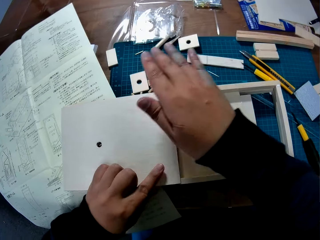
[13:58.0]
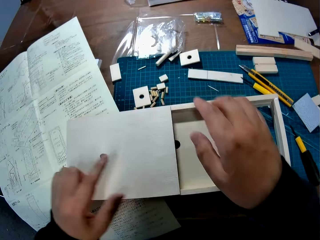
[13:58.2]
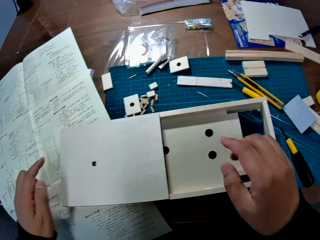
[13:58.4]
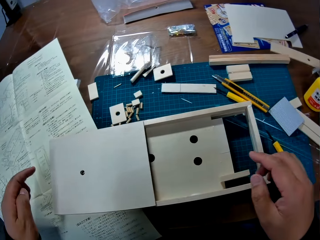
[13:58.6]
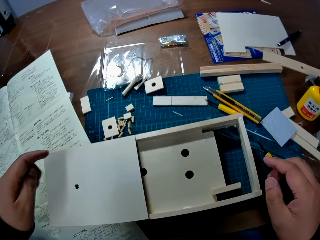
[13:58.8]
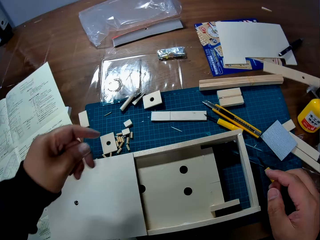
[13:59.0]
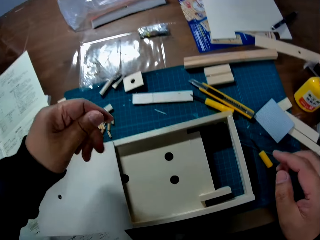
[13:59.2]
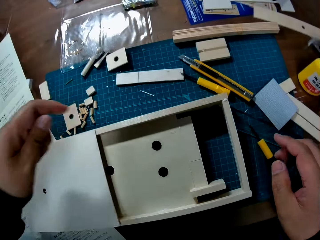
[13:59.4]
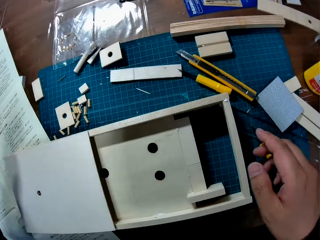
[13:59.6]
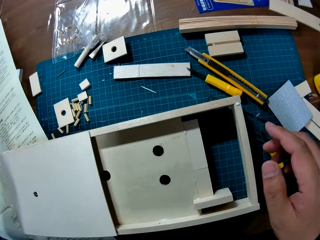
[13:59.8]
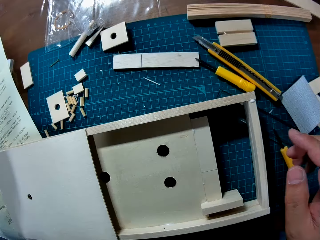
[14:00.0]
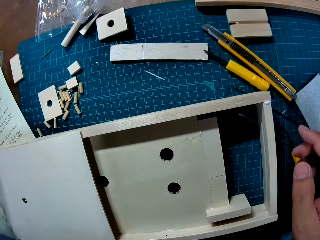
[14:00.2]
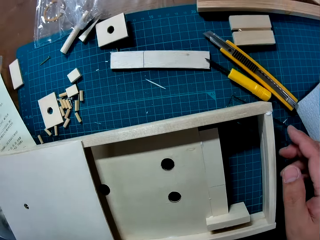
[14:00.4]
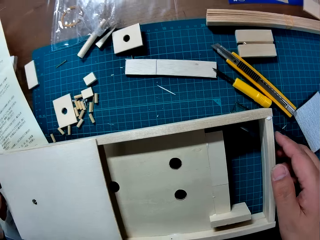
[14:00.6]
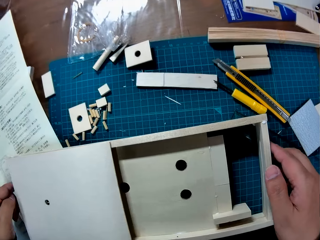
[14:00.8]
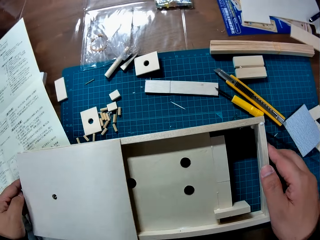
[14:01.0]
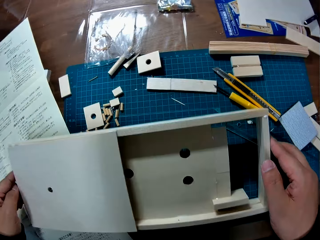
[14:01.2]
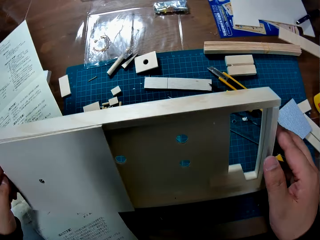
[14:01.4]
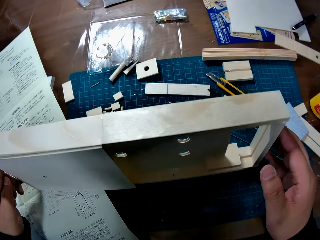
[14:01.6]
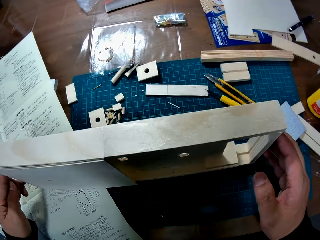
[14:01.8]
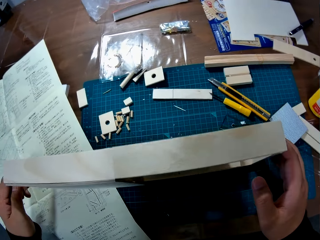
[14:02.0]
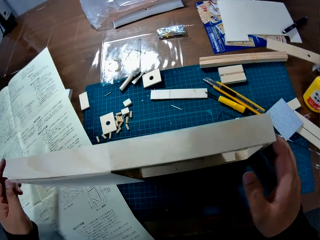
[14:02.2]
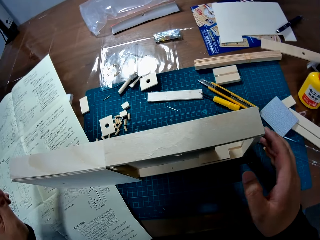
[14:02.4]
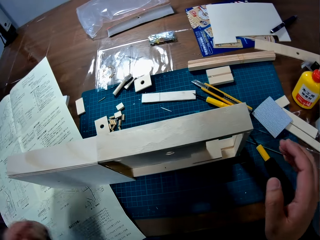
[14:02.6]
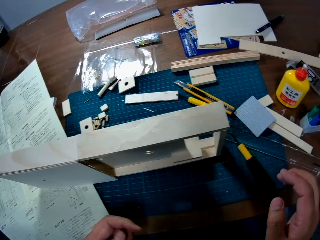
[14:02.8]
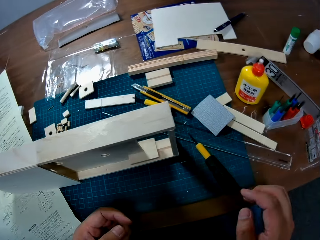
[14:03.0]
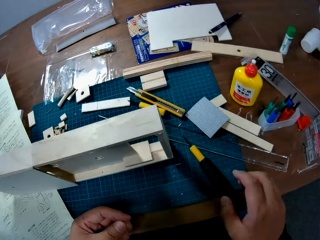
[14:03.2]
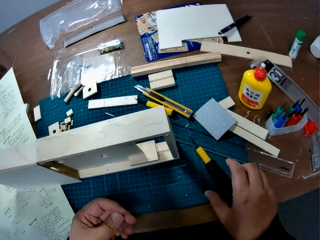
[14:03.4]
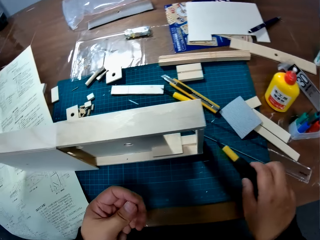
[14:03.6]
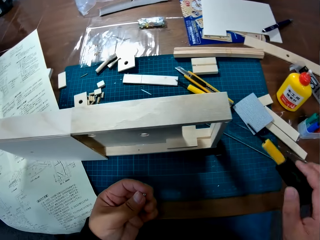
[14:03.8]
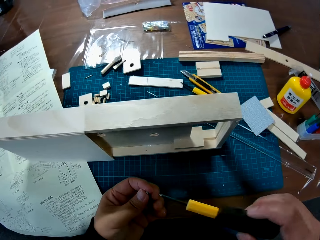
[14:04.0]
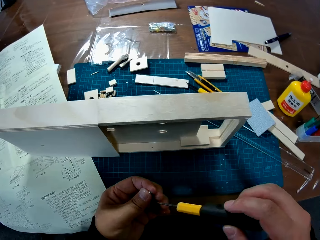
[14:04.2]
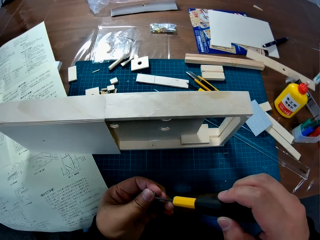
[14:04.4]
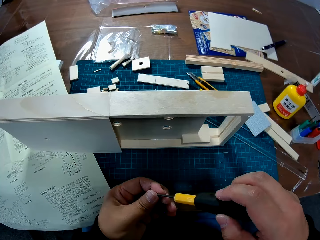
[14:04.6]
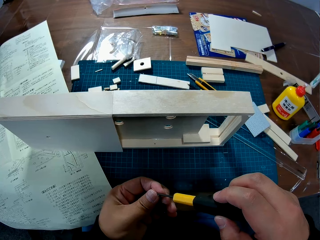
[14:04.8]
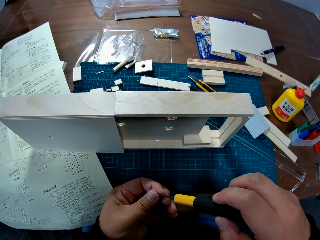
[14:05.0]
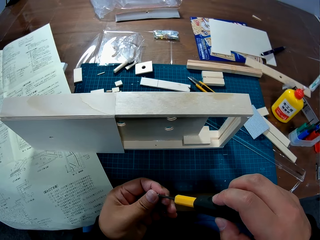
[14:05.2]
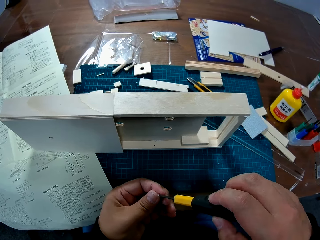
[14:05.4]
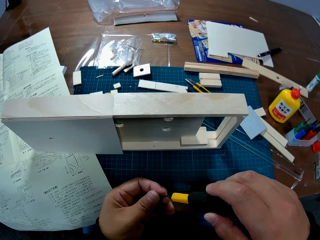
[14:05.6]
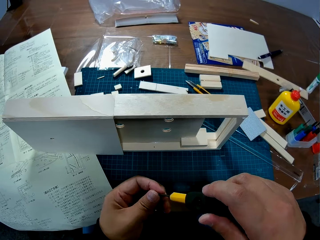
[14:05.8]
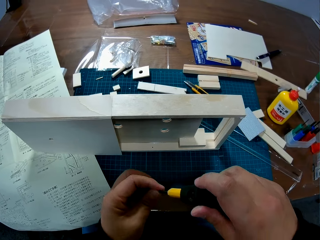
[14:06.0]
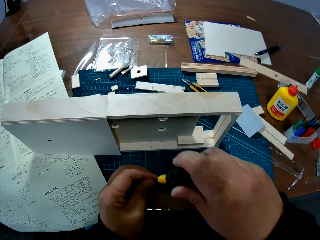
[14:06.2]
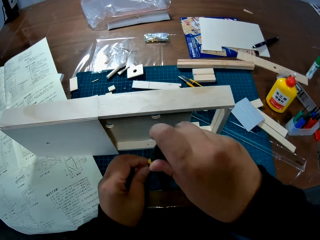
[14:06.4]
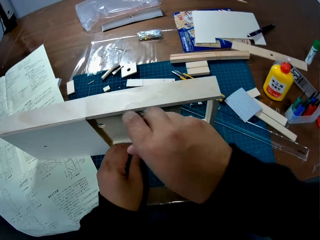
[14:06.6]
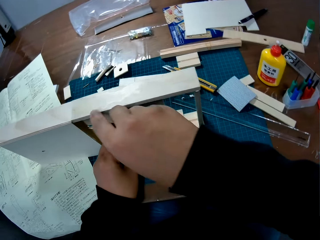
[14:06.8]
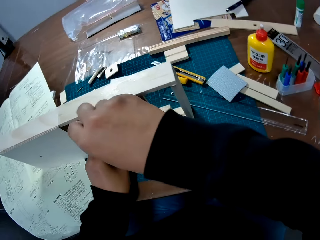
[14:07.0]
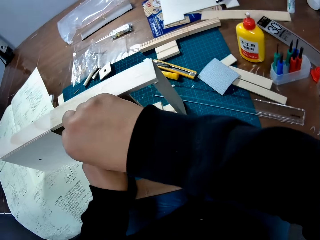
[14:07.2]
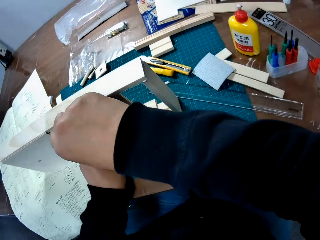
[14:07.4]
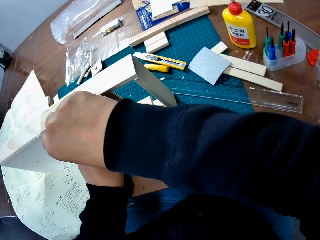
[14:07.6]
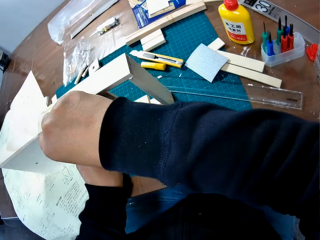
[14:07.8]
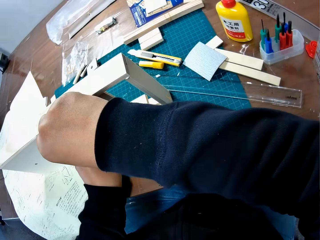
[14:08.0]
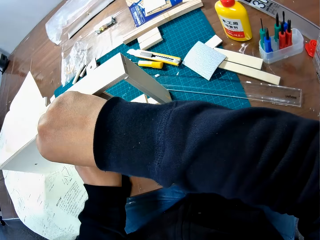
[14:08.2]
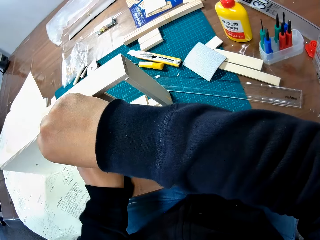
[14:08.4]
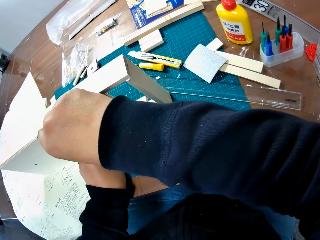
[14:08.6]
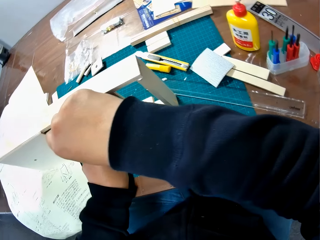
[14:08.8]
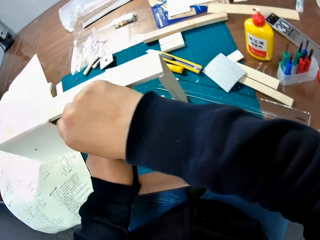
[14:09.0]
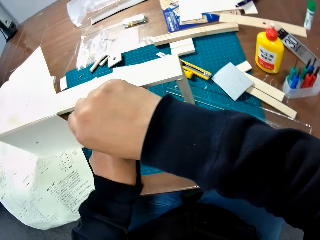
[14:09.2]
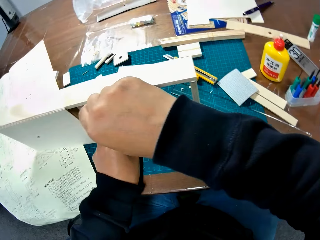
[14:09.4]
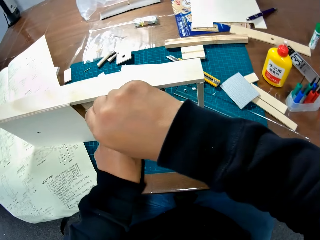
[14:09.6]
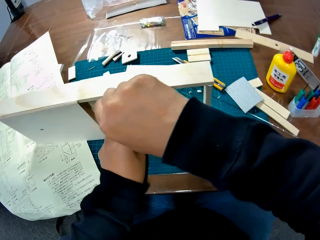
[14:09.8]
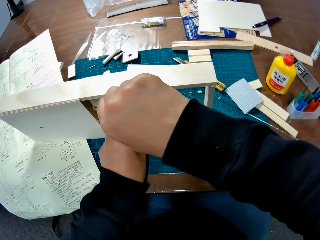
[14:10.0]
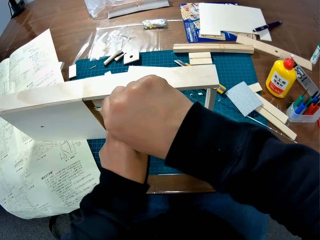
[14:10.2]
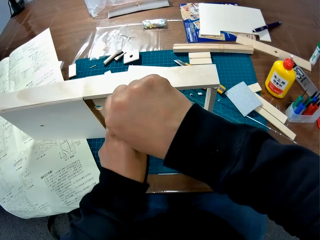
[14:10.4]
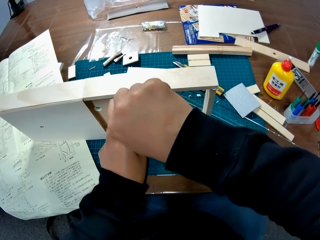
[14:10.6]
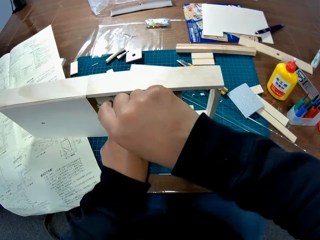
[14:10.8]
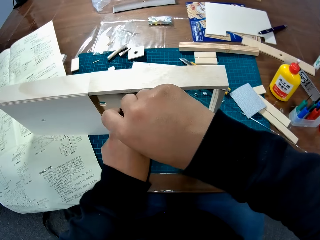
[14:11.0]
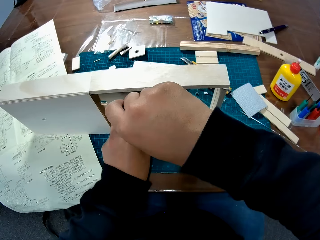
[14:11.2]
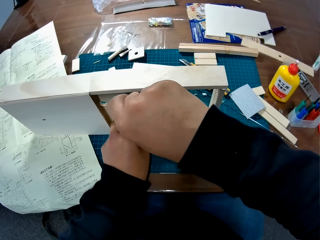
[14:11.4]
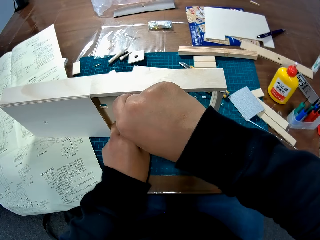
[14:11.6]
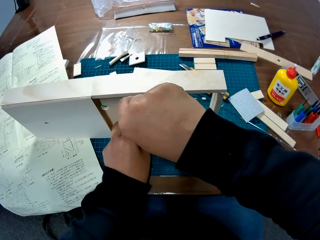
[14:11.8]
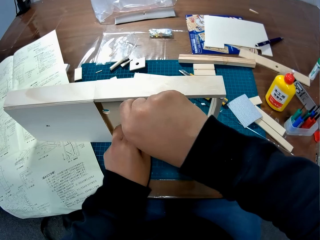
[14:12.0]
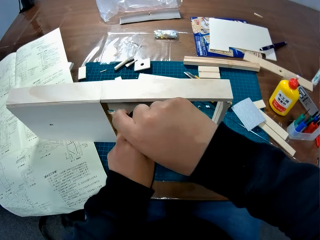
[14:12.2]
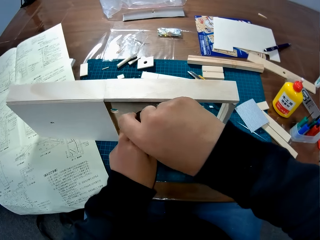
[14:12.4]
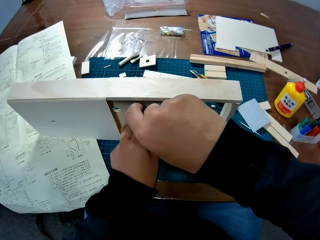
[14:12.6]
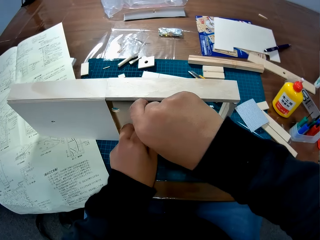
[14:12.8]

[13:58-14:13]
The camera wearer puts the wooden craft by the side. He picks up a screwdriver from the table. He puts a screw on a punch. He puts the screwdriver on a screw in his hand. He drives the screw into the woodcraft box with the screwdriver.

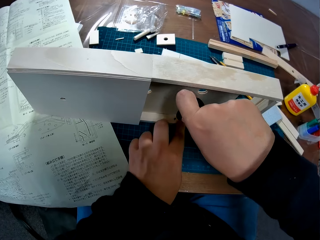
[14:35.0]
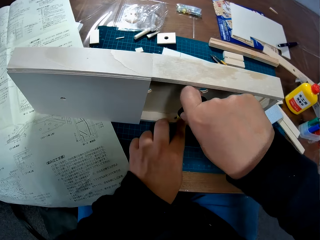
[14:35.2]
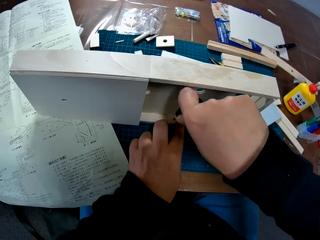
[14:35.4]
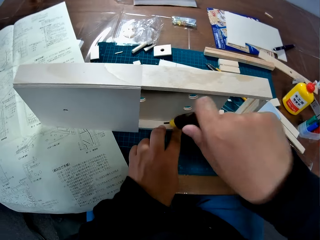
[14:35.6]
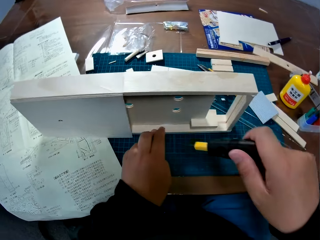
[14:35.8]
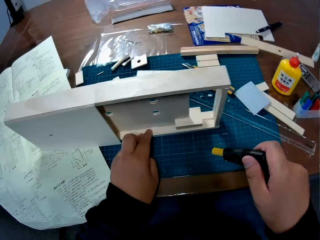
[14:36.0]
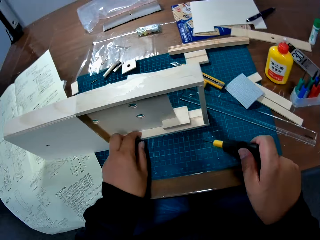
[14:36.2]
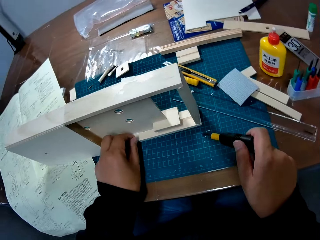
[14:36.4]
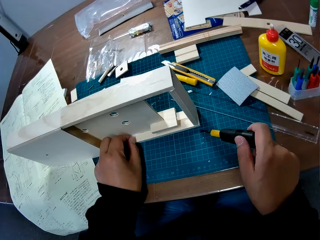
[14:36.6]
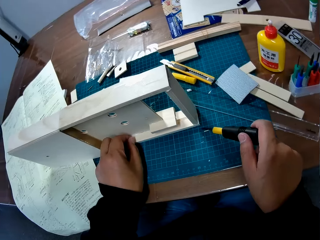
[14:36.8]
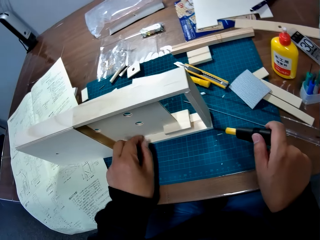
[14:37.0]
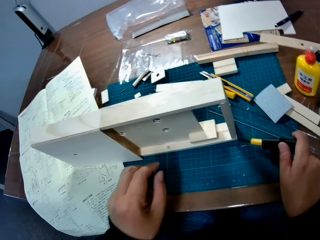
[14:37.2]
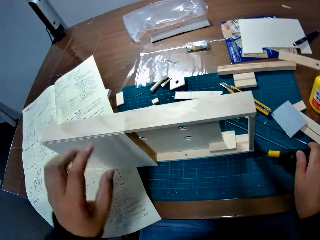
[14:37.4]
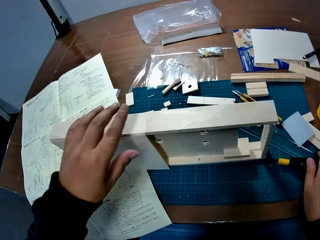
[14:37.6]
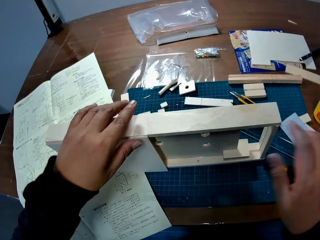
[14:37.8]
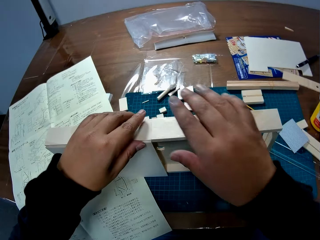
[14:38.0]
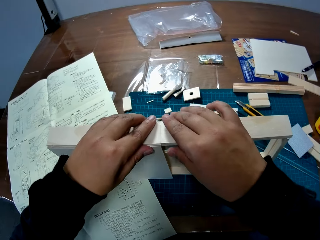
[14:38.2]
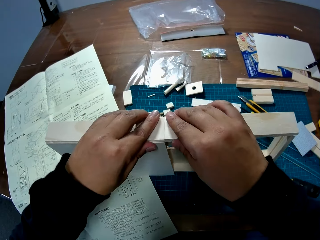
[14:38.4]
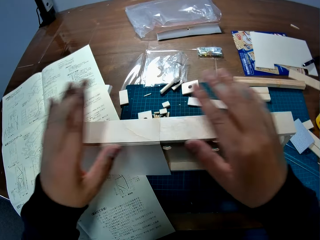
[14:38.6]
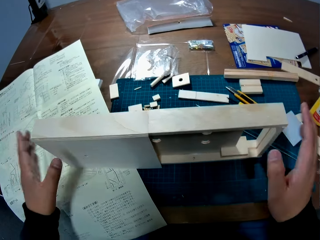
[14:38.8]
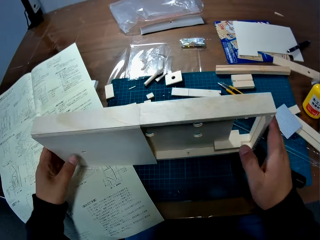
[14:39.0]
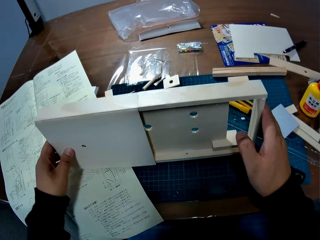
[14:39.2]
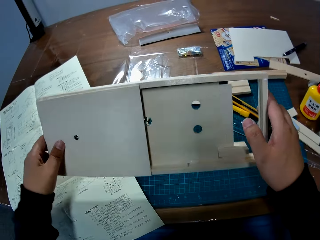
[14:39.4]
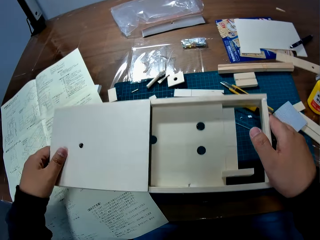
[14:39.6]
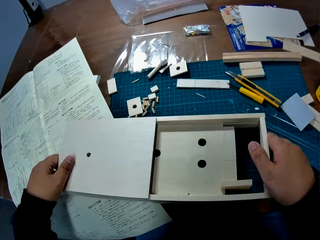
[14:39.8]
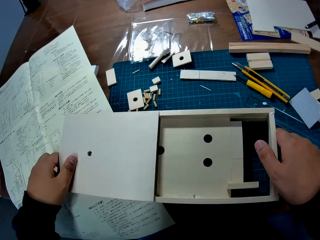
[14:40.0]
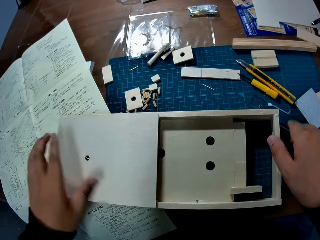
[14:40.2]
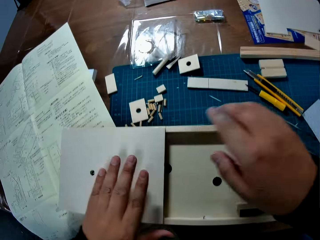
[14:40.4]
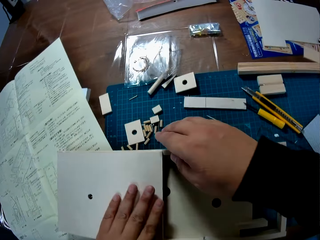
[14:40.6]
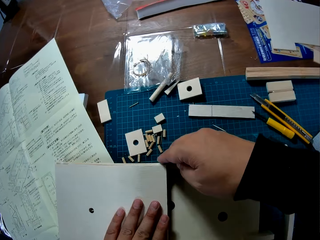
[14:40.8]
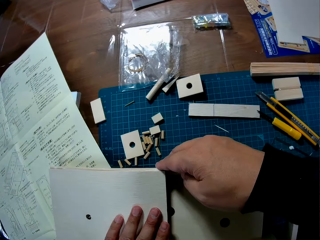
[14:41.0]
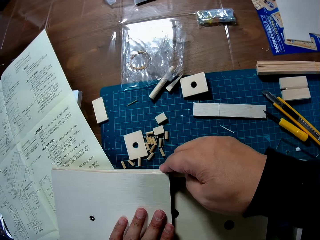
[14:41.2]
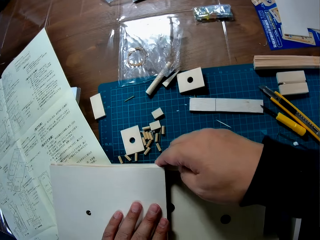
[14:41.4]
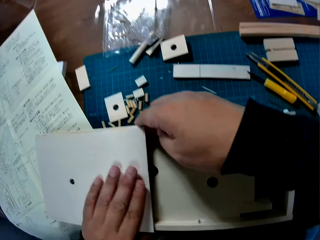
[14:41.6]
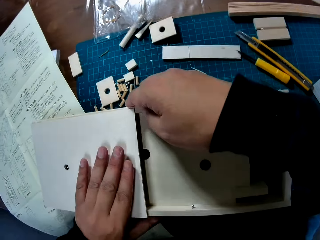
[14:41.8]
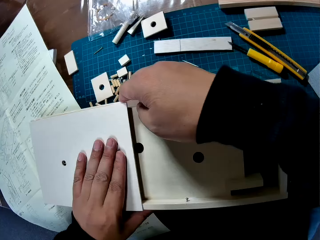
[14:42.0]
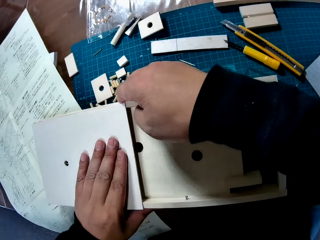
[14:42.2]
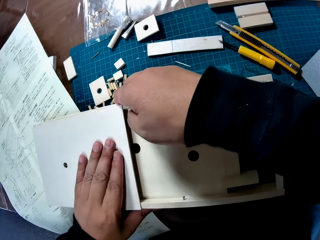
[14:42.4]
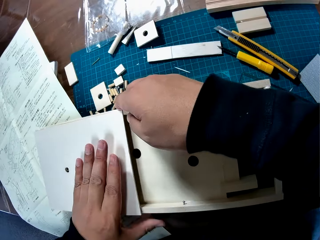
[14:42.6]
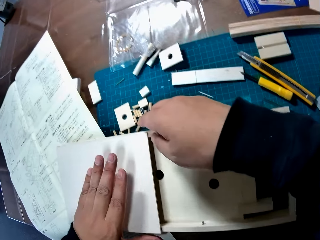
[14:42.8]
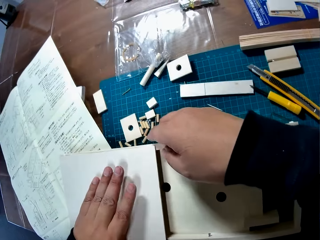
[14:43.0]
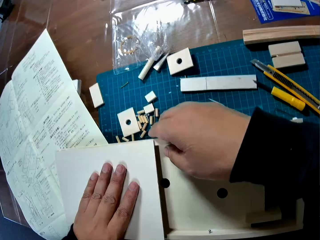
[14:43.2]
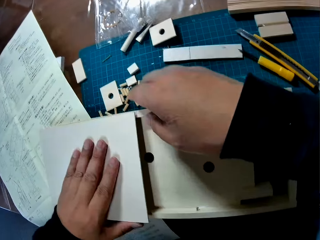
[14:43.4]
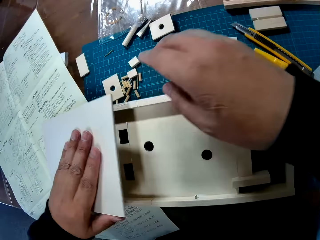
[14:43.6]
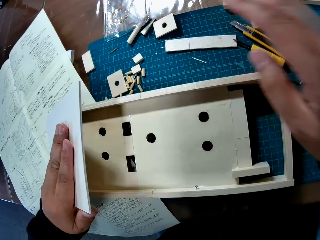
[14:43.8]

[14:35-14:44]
The camera wearer puts a screw away. They place the screwdriver on the table. They align the top part of the woodcraft box. They hold the wooden craft by two hands. They lay the woodcraft box on the table. They hold the wooden craft by two hands. They align the top part of the woodcraft box.
